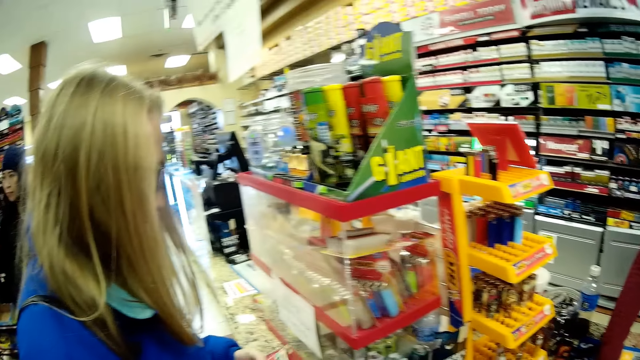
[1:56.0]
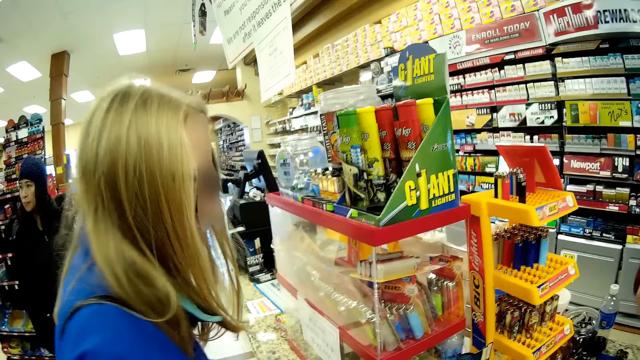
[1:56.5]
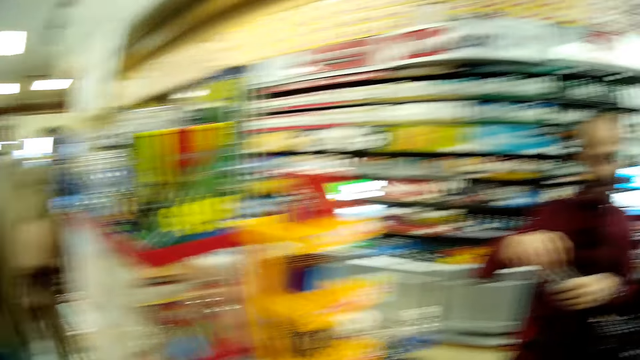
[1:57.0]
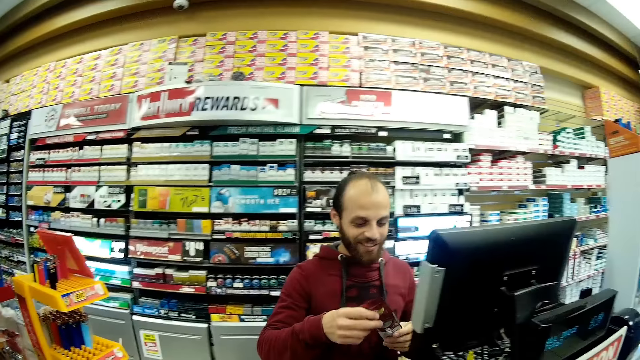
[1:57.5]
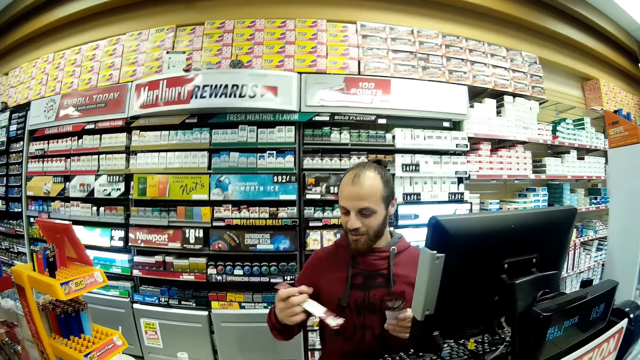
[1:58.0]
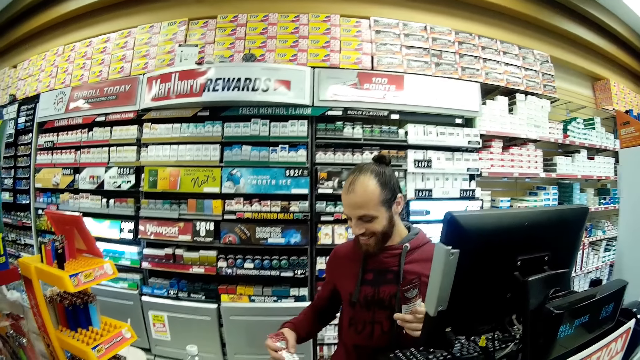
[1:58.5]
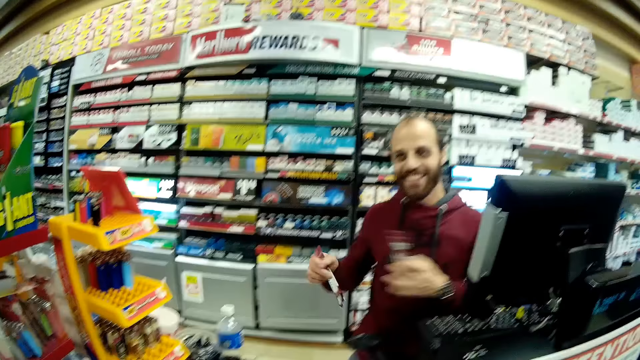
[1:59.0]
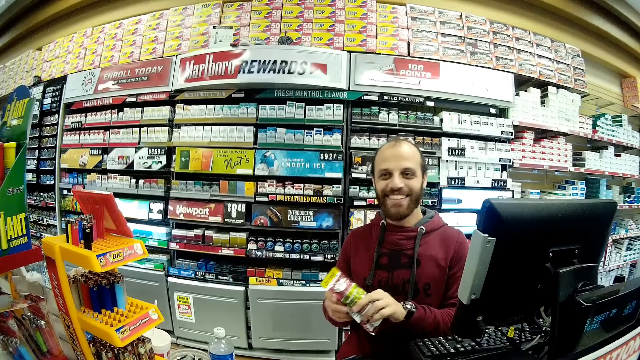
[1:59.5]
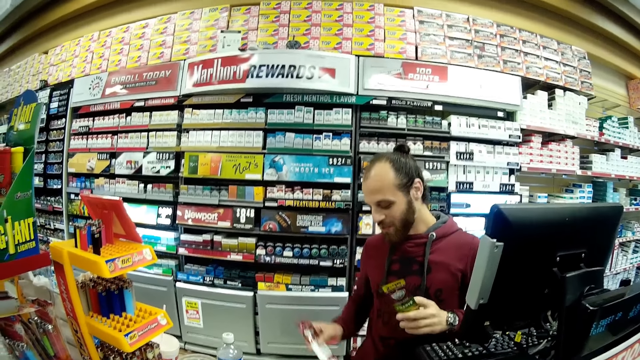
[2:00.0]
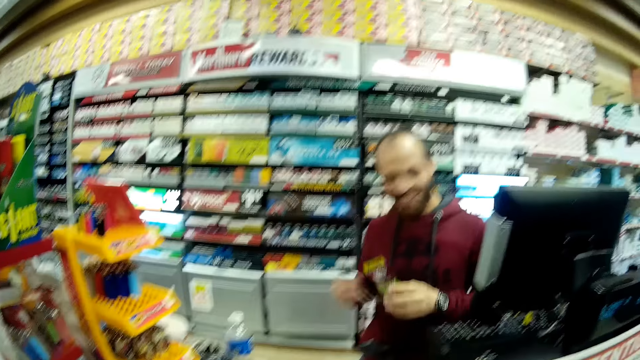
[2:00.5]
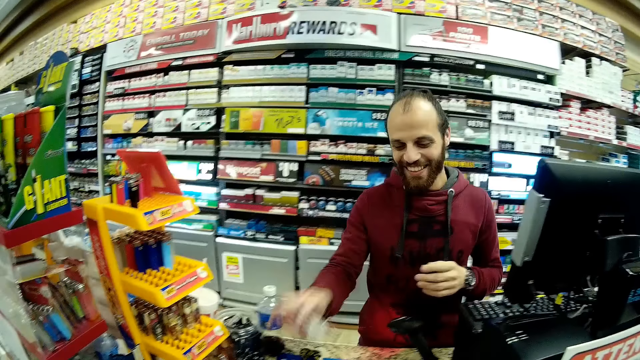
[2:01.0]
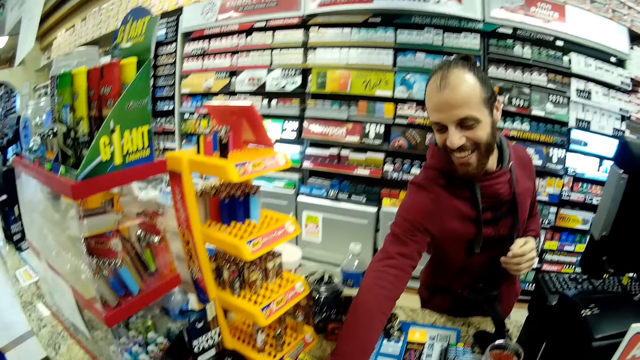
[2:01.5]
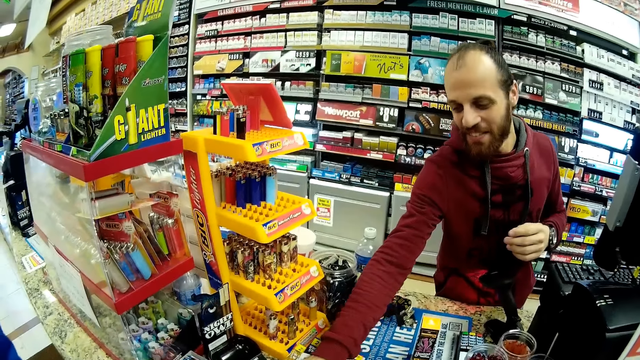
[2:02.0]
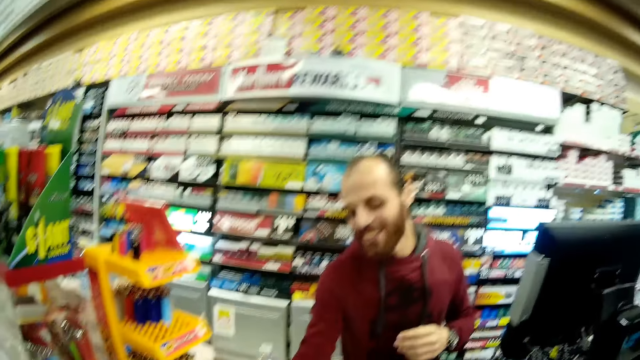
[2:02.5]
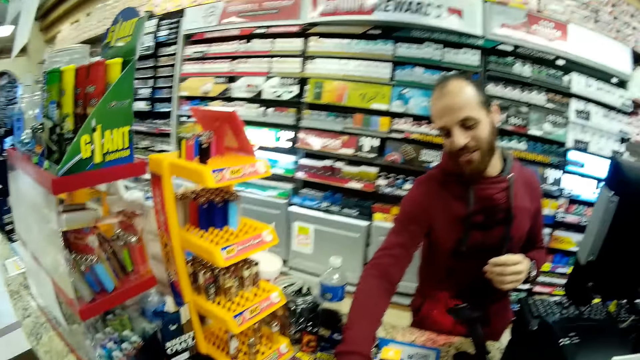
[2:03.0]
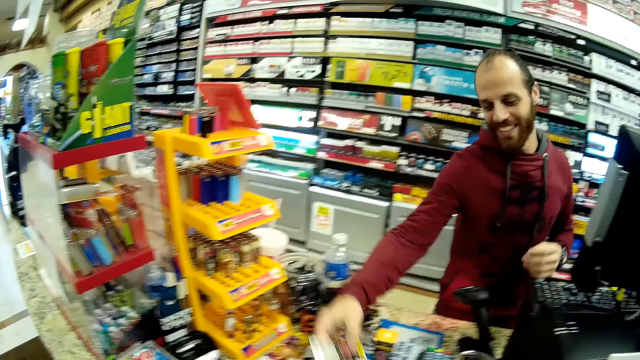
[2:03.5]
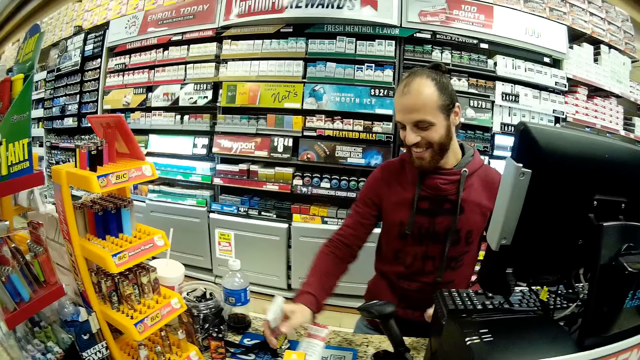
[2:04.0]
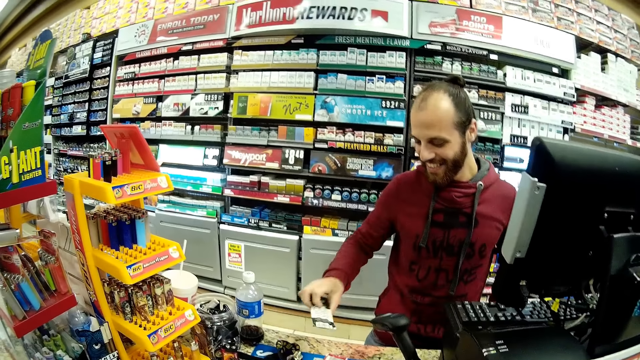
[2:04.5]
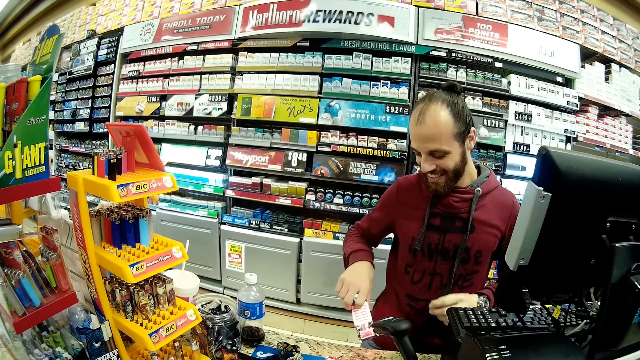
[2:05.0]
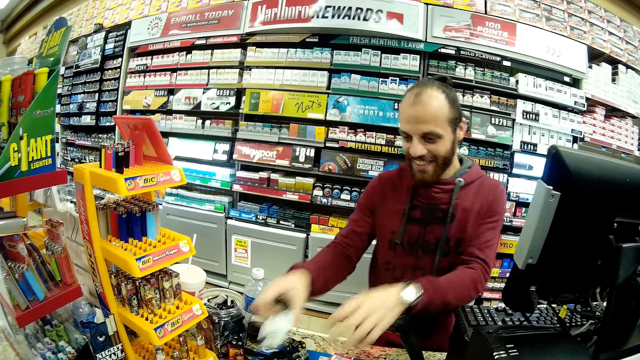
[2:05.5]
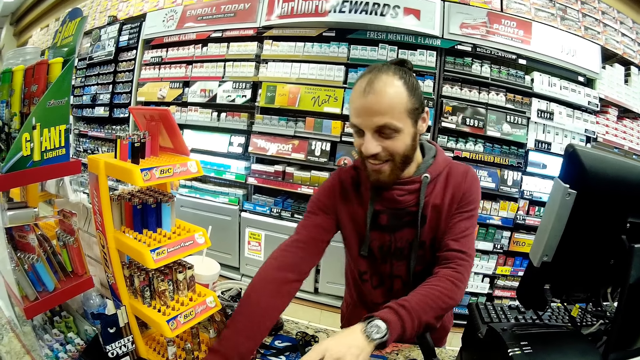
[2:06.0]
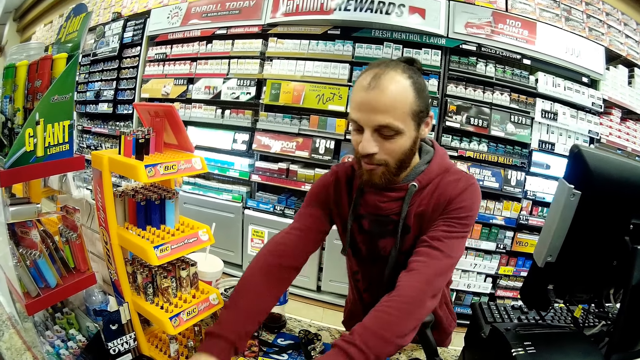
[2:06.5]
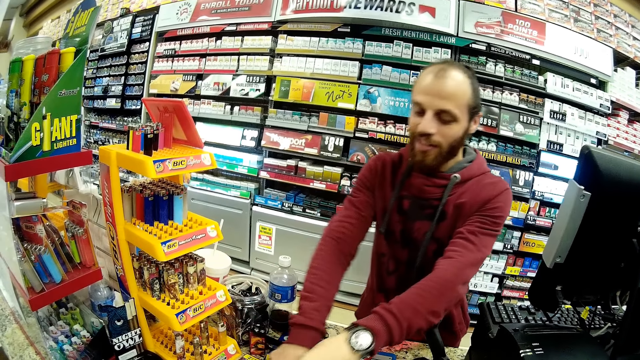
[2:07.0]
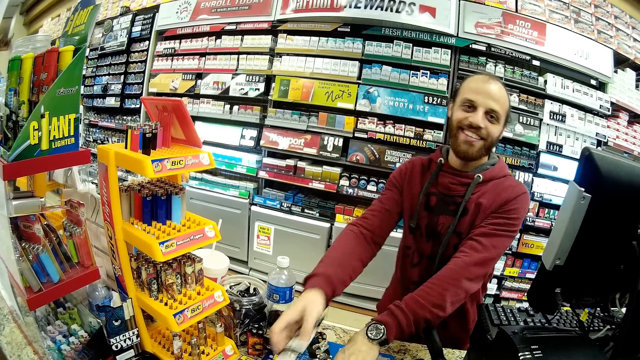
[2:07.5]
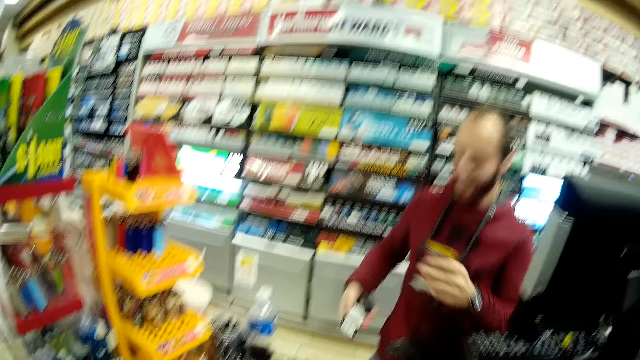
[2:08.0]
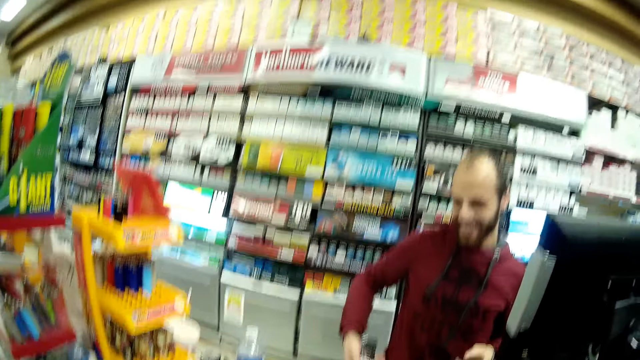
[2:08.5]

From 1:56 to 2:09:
The man picks up two packets from the counter. A lady picks up something. The man moves the packets to his left hand, picks the sachet from the left hand, and separates the packets. The man moves the hand, passes the sachet to the right hand, and switches the packets in his hands. The man picks up the sachet, moves the hand, moves the packets to his right hand, and drops the packets on the counter. The man converses. The man picks up the packets, moves the hand, and holds a packet to a price checker. The man drops the packet on the counter. The man picks up a packet from the counter with his right hand. The man picks up a packet from the counter with his left hand. The man holds the packet to the price checker with his right hand.

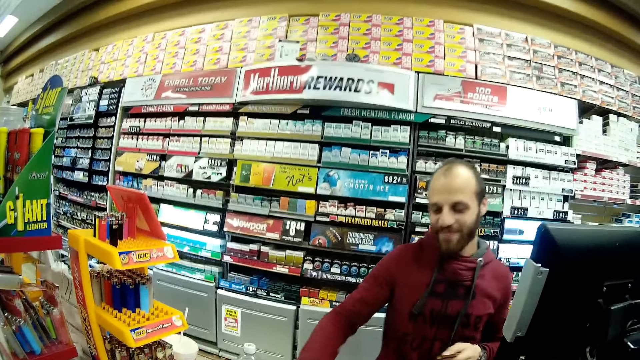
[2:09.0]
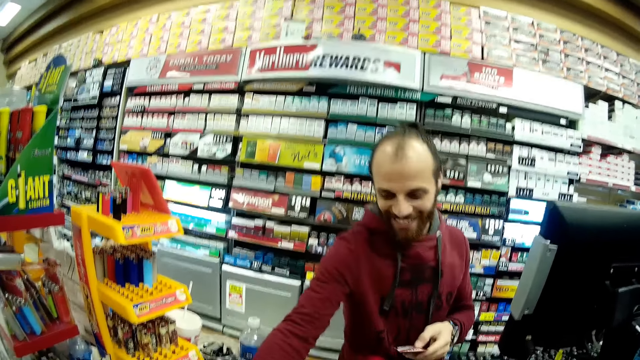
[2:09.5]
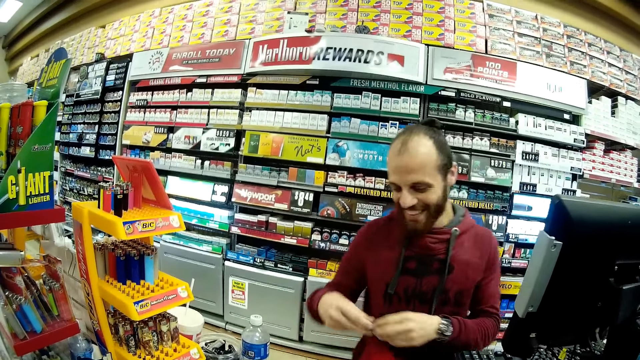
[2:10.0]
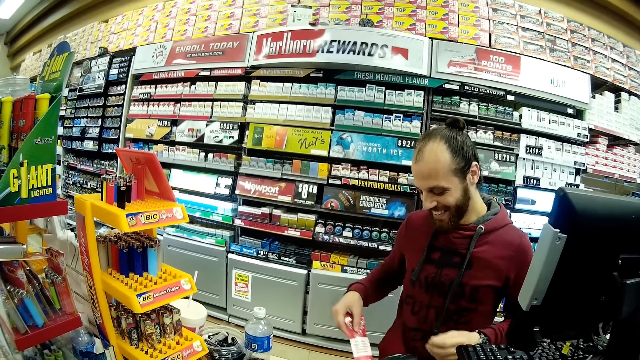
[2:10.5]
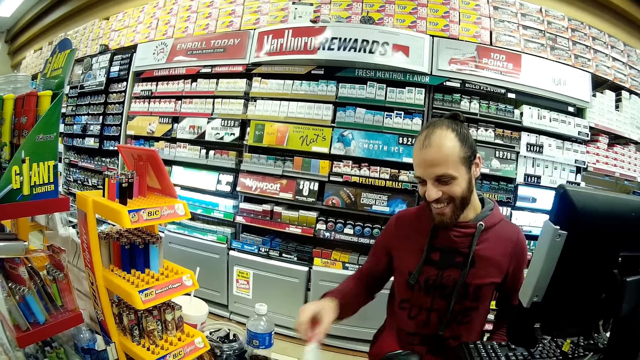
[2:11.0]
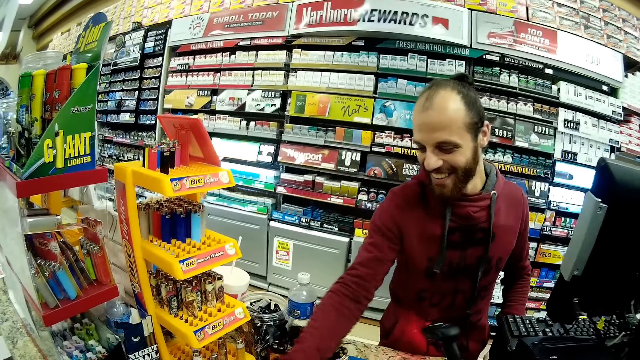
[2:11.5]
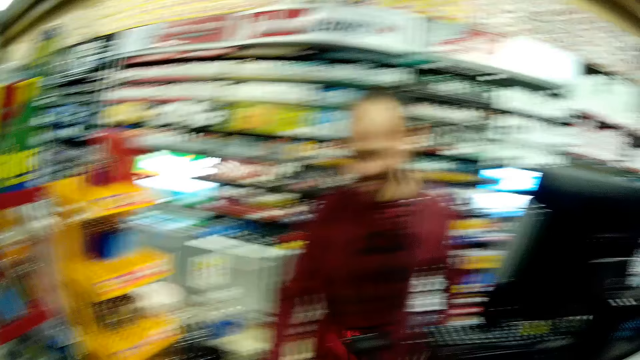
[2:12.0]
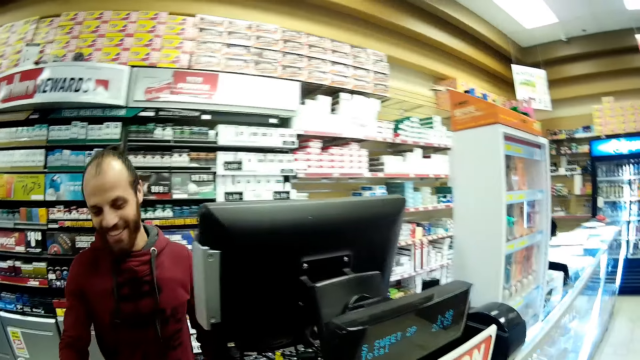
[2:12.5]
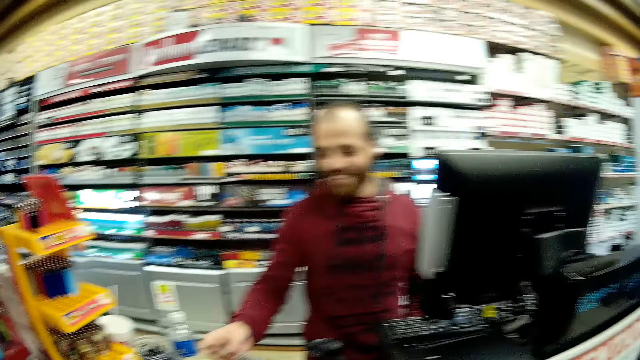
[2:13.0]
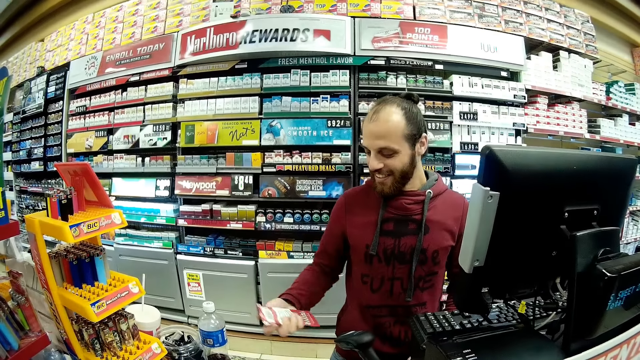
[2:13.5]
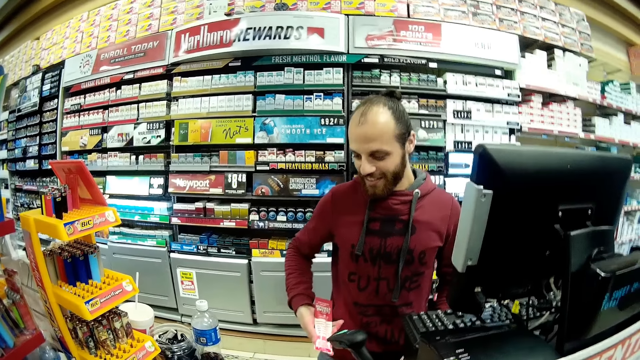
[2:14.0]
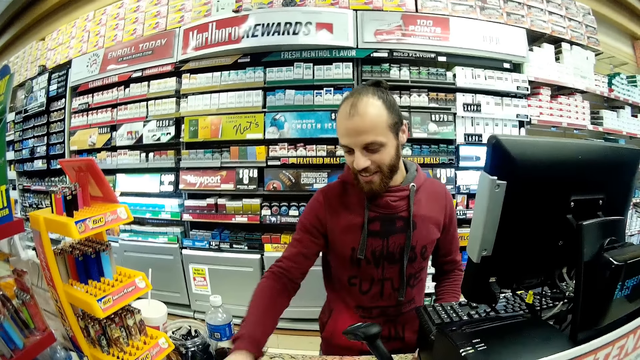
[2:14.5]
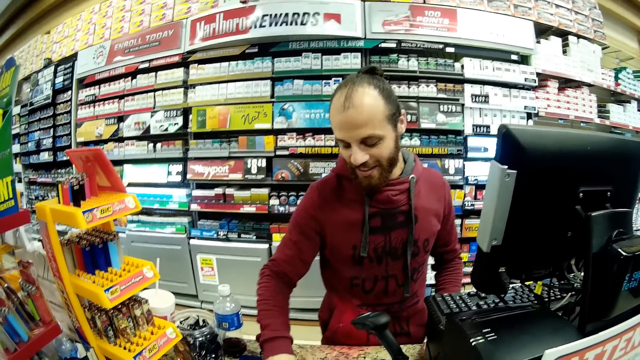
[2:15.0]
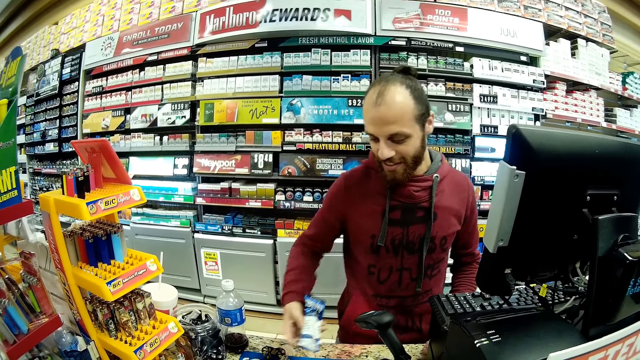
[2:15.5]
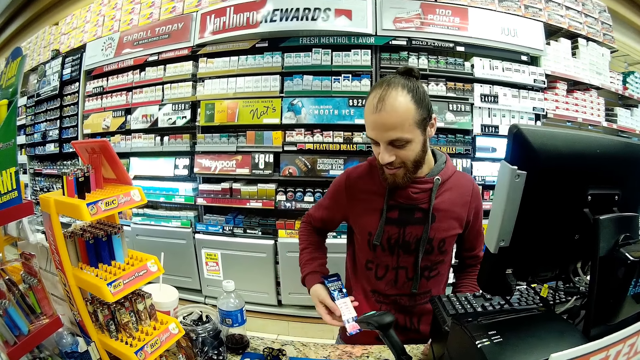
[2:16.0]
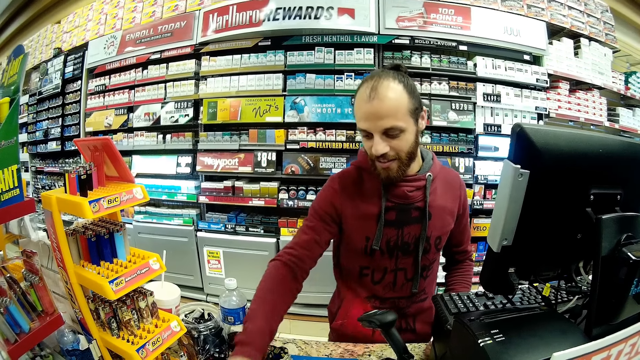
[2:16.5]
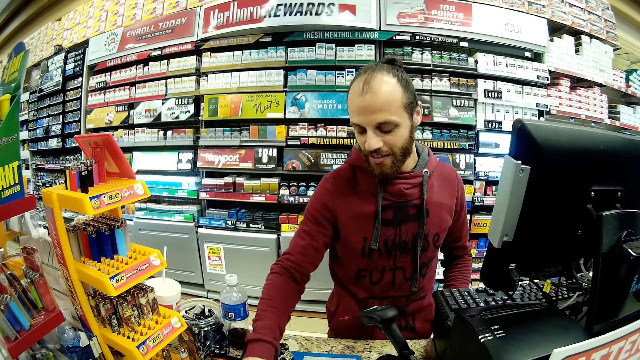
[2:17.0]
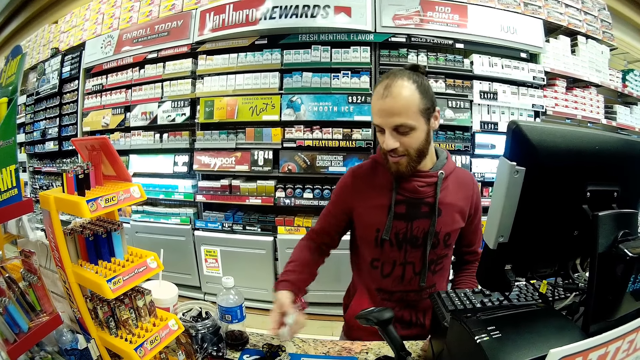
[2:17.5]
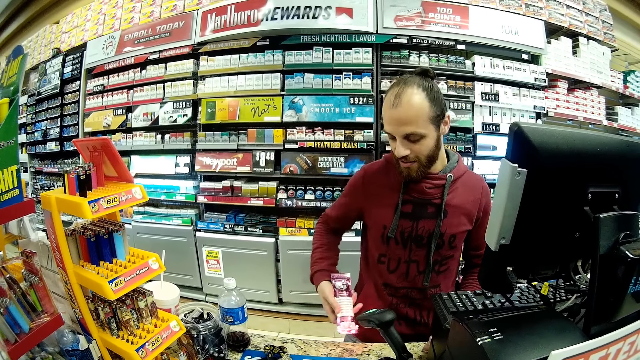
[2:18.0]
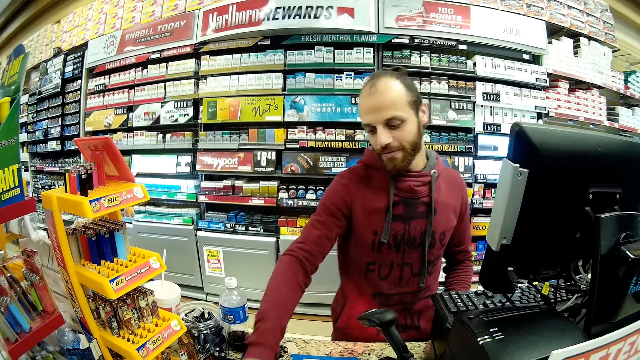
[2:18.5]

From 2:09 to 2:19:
The man converses. The man drops the packet on the counter. The man passes the packet to the left hand and moves the packet to his right hand. The man holds the packet to the price checker with his right hand and drops the packet on the counter. The man picks up a packet from the counter with his right hand and looks at the packet. The man holds the packet to the price checker with his right hand and drops the packet on the counter. The man picks up a packet from the counter with his right hand and looks at the packet. The man holds the packet to the price checker with his right hand and drops the packet on the counter. The man picks up a packet from the counter with his right hand and looks at the packet. The man holds the packet to the price checker with his right hand and puts the packet on the table.
